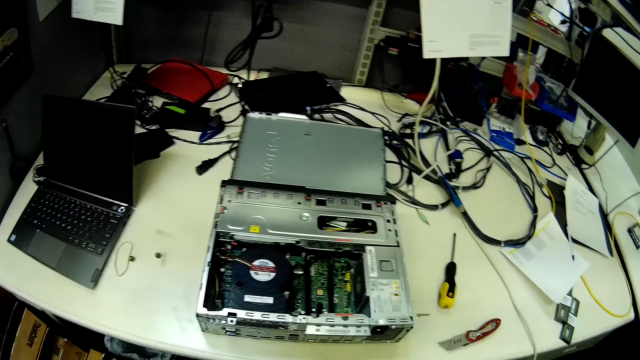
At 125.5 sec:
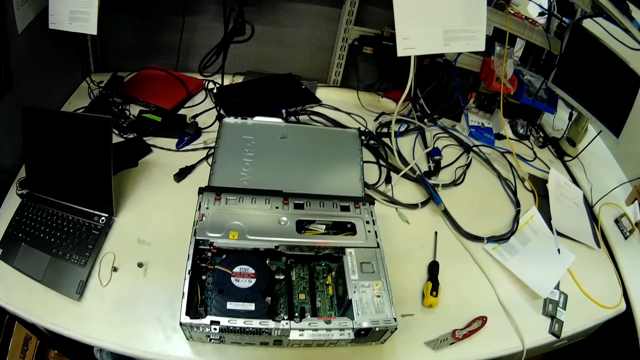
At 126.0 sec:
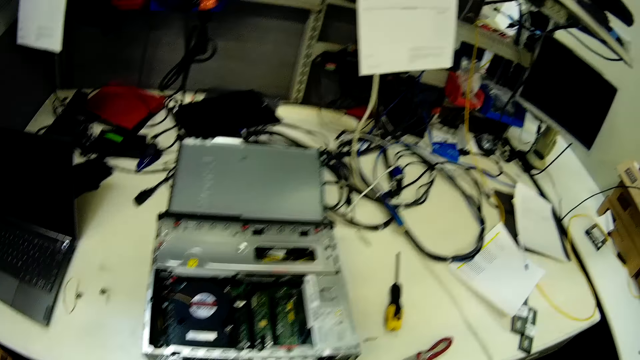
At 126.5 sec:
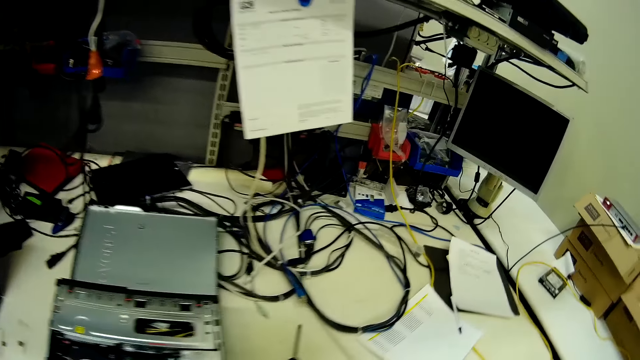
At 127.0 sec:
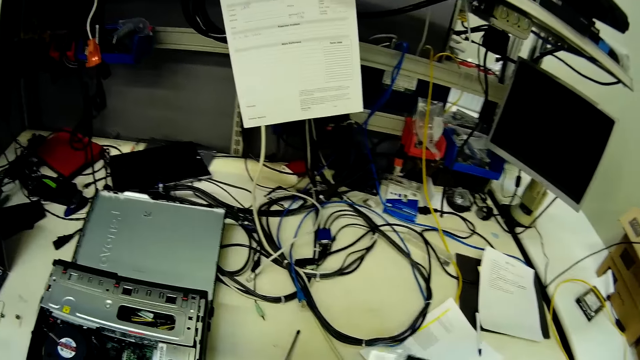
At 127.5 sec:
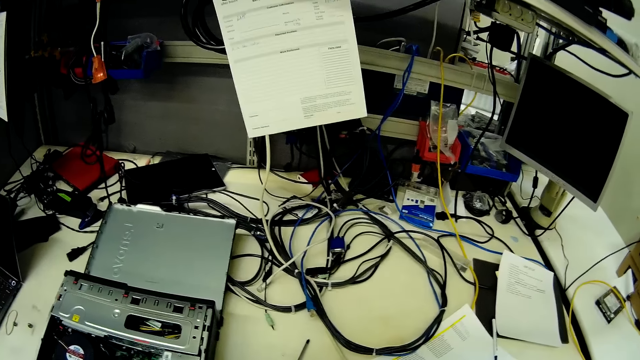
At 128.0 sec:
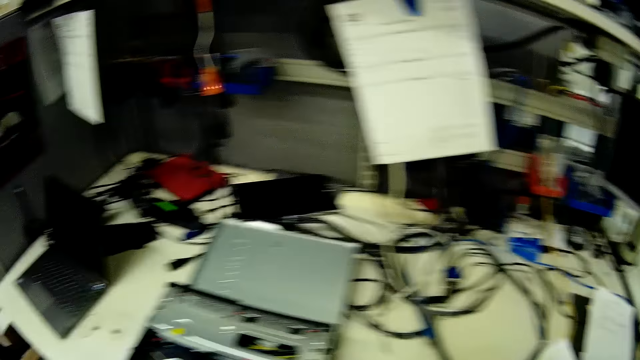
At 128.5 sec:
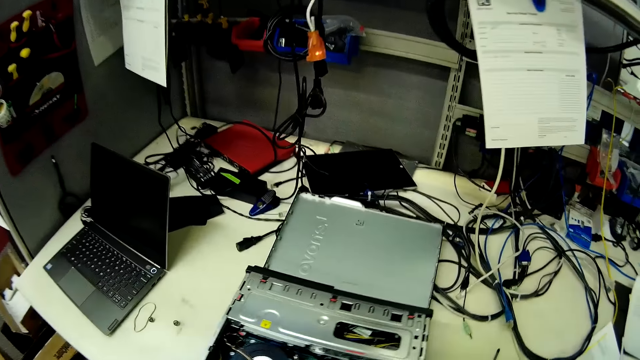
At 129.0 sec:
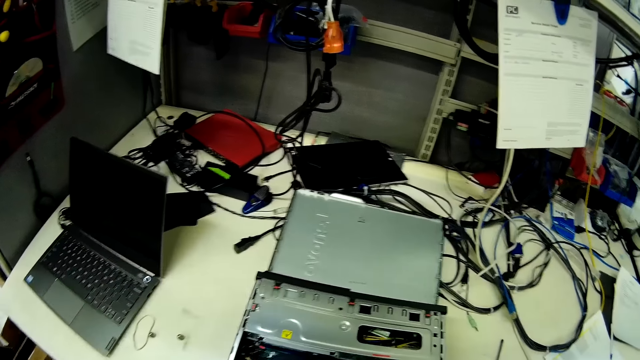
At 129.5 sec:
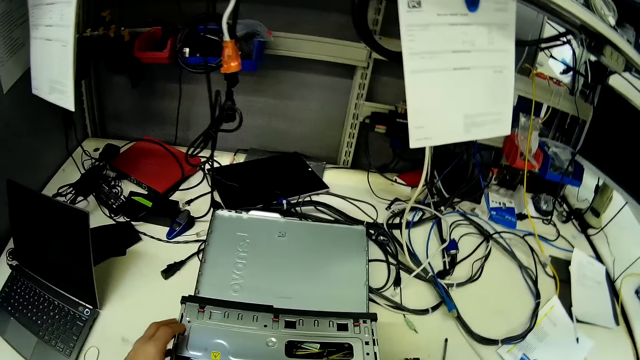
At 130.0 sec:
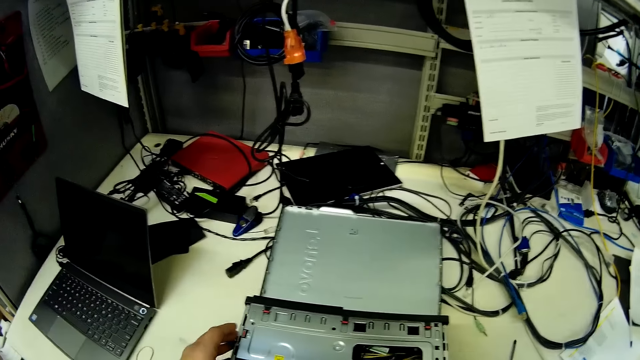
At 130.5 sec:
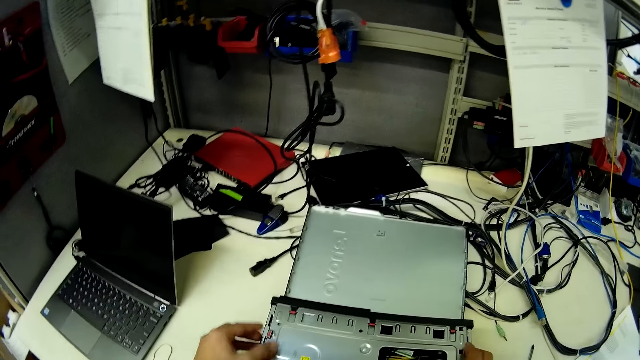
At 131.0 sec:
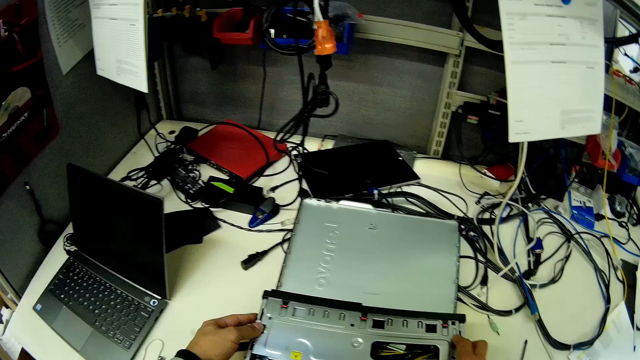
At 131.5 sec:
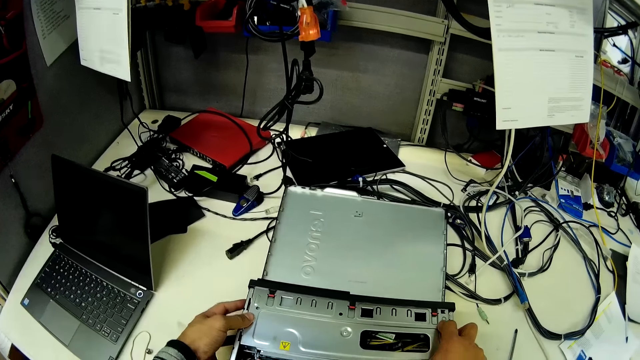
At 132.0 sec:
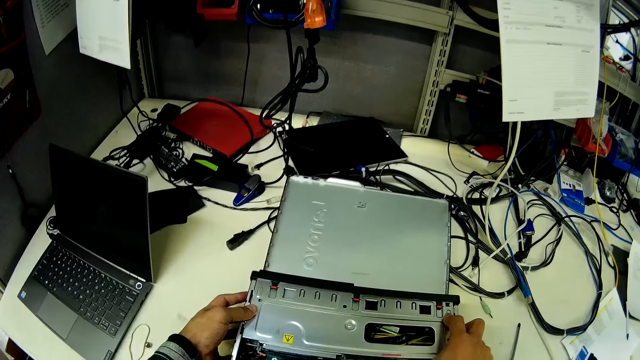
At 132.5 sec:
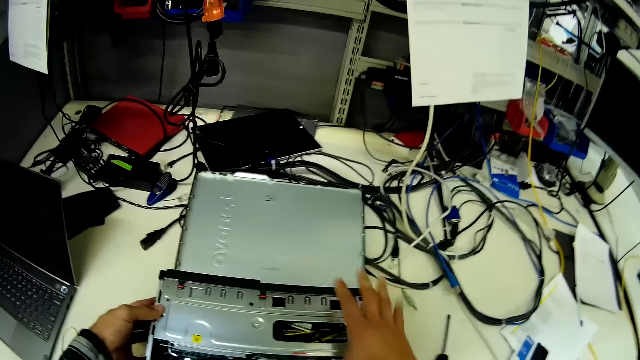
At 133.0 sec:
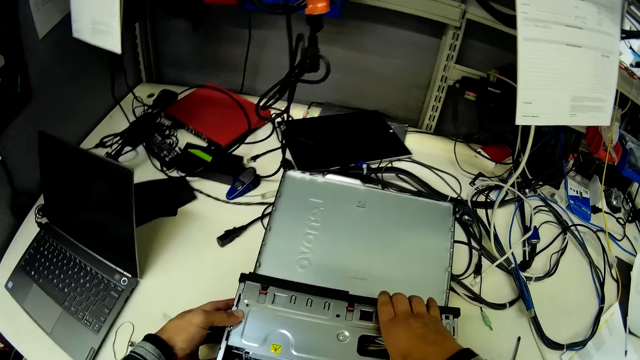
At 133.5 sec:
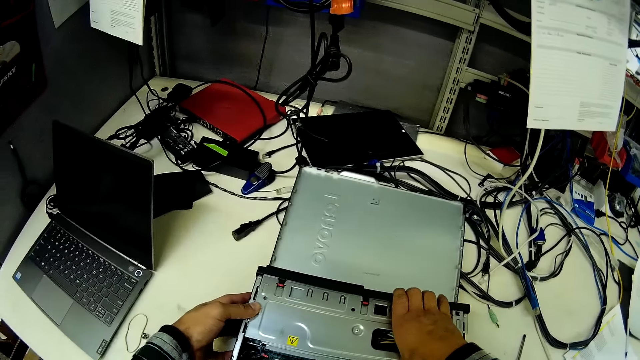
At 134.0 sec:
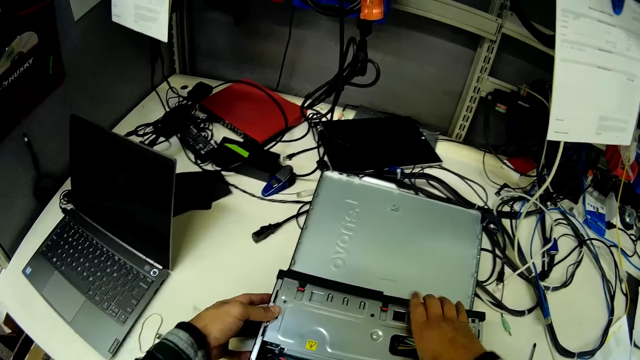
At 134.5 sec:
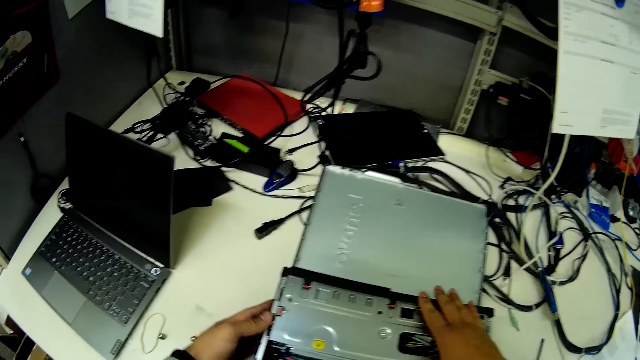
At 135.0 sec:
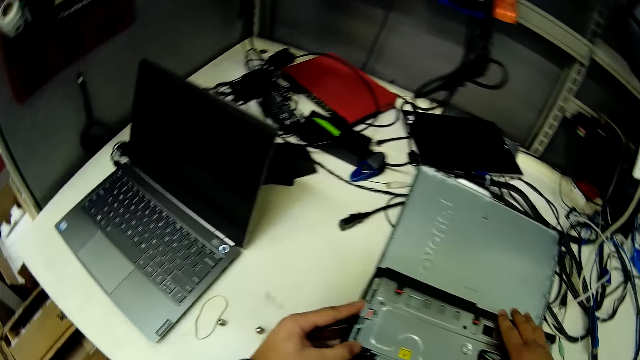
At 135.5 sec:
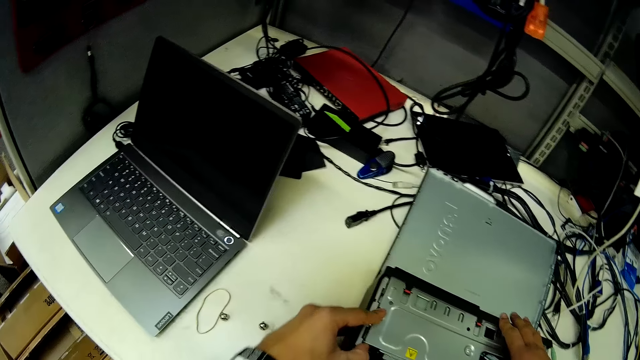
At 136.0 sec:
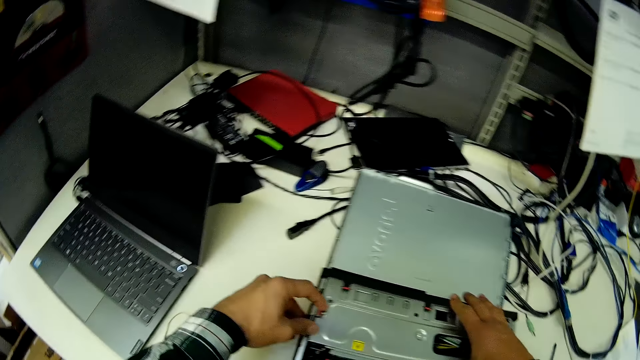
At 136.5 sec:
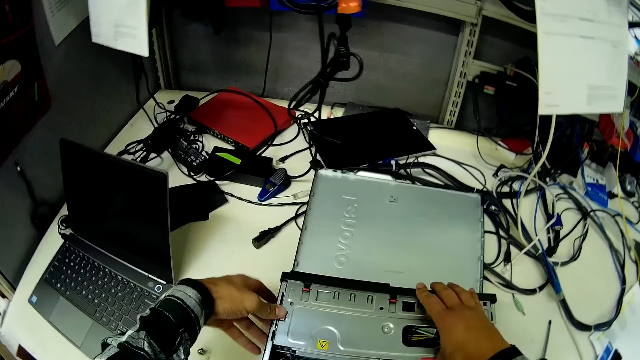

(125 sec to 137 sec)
The camera wearer fixes the central processing unit.

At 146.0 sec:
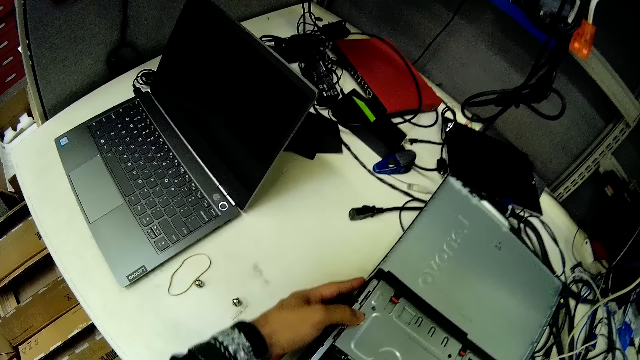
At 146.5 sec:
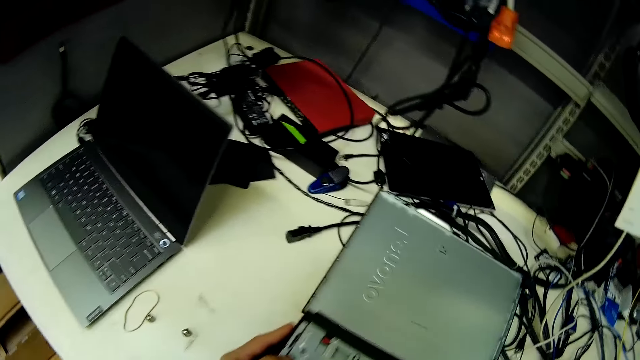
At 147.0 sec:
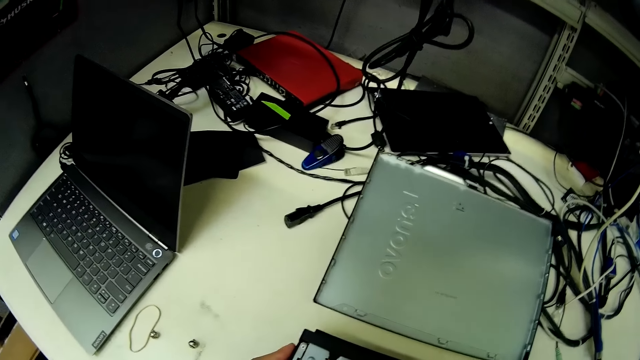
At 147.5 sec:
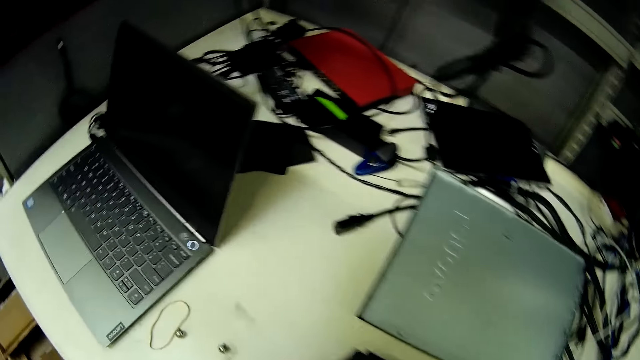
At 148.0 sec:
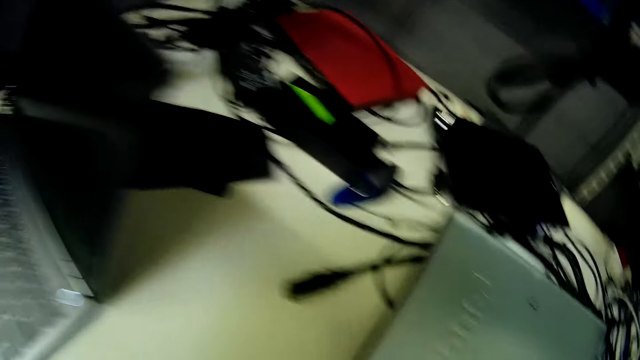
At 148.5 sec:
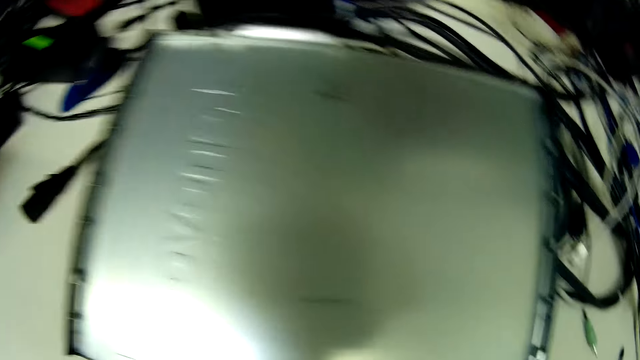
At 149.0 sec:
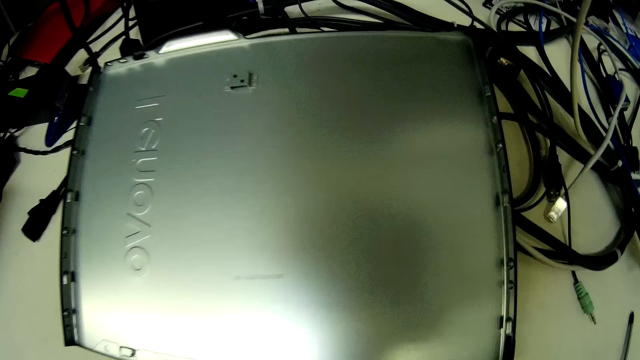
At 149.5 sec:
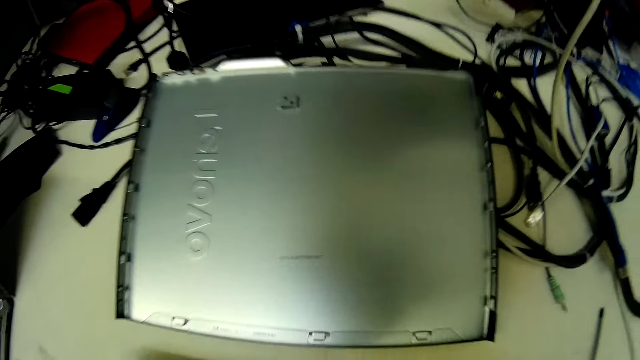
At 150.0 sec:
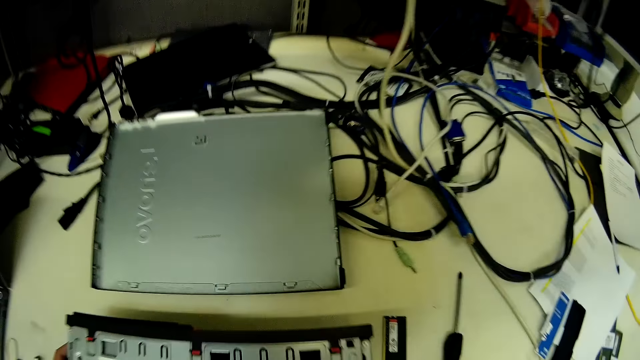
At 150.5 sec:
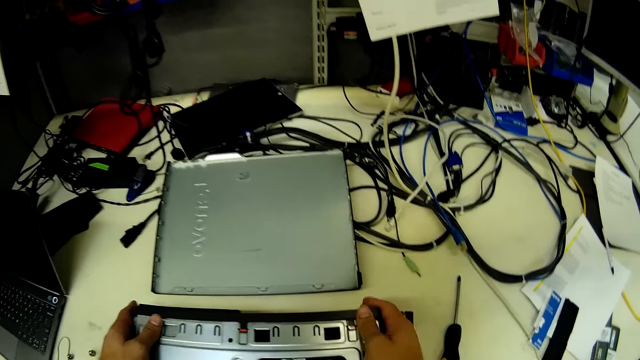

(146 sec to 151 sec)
The camera wearer removes the metal.

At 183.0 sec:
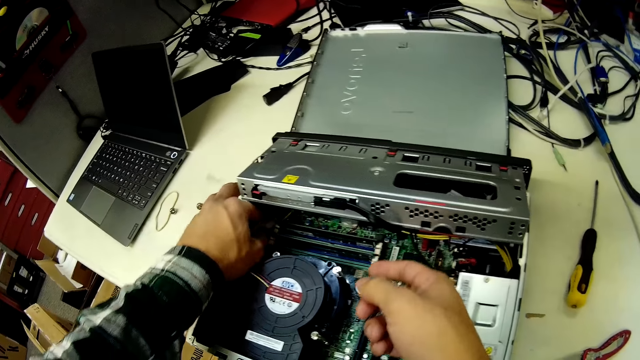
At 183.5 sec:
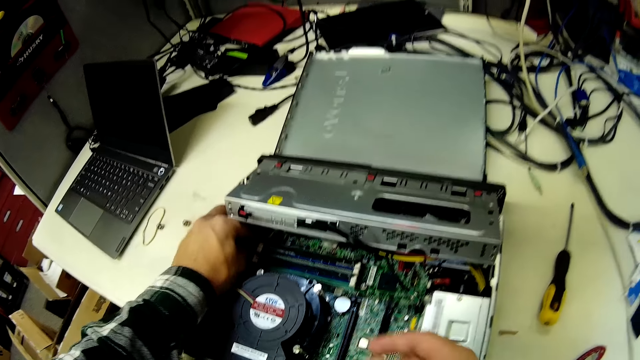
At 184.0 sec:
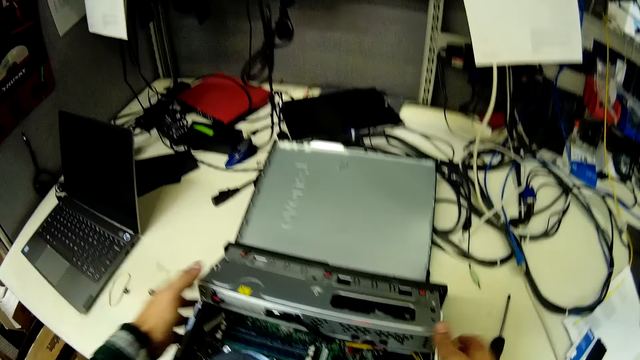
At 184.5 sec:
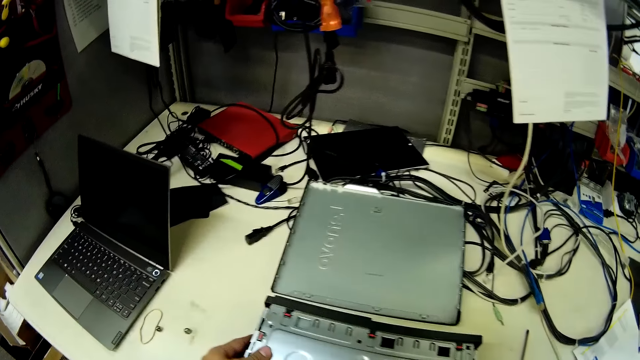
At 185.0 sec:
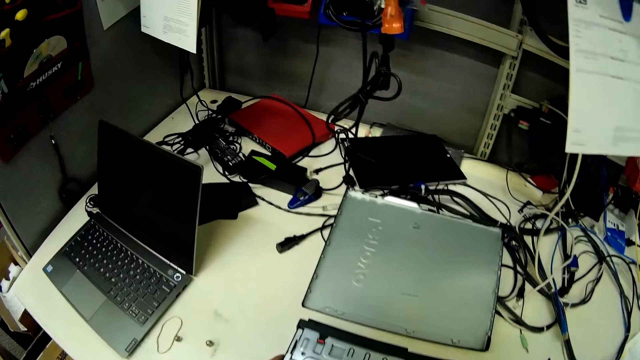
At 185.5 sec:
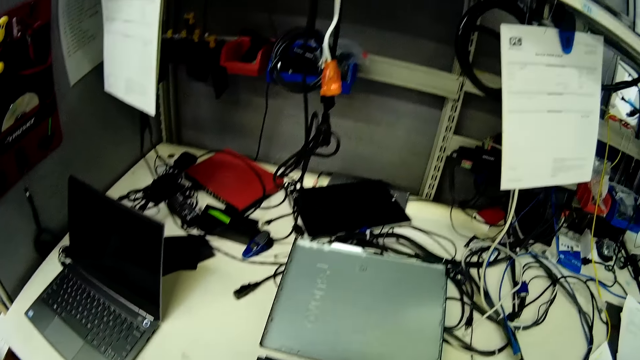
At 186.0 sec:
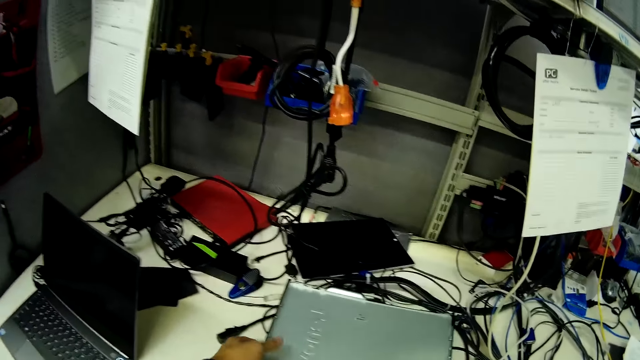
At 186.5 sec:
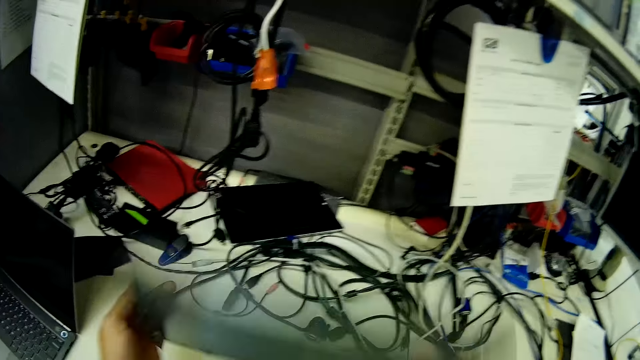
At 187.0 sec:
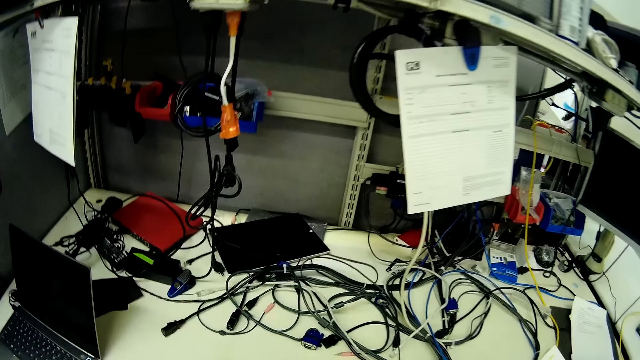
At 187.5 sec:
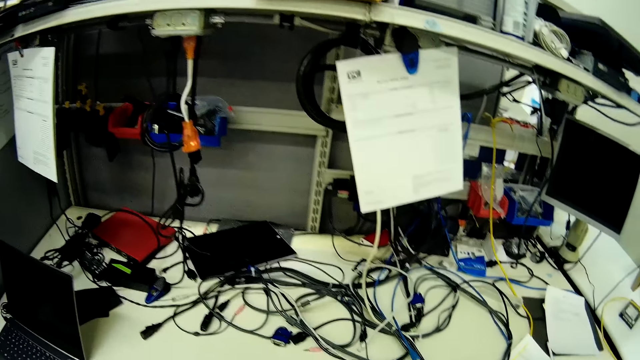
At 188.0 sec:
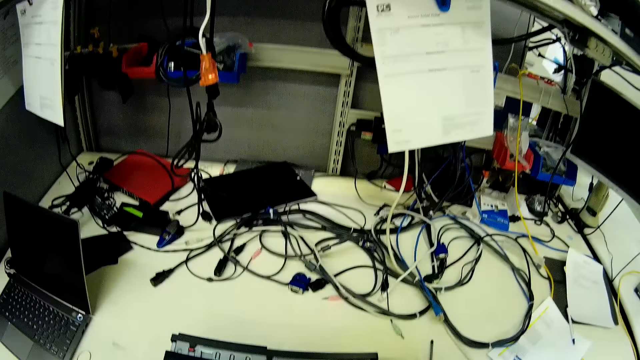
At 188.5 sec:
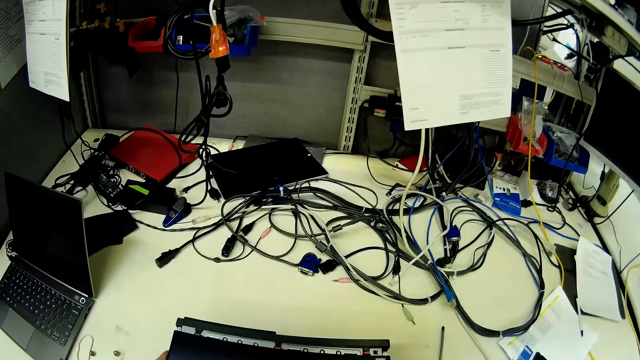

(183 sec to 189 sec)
The camera wearer puts something in the CPU. They pick up the cover of the central processing unit.
